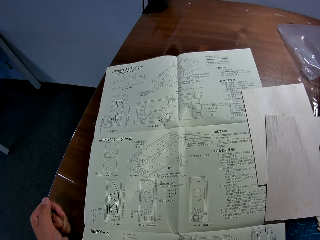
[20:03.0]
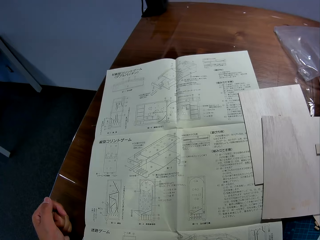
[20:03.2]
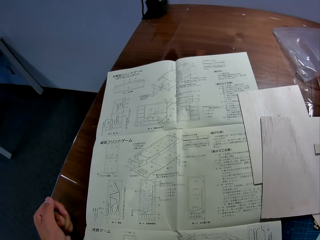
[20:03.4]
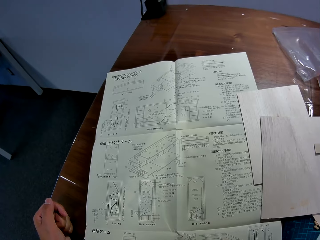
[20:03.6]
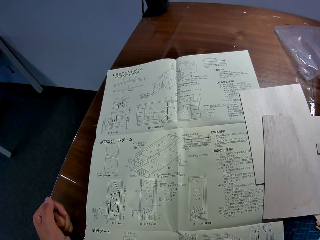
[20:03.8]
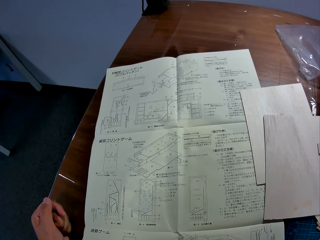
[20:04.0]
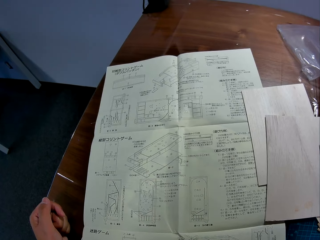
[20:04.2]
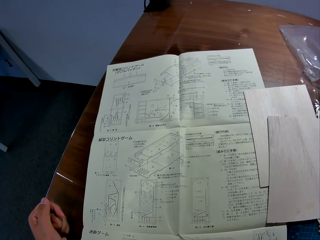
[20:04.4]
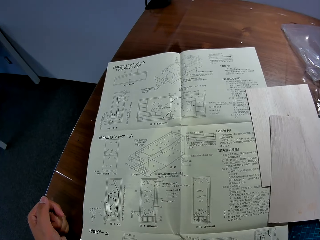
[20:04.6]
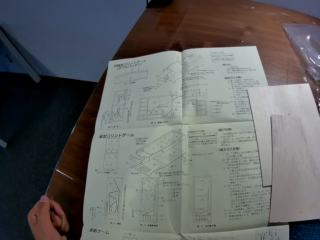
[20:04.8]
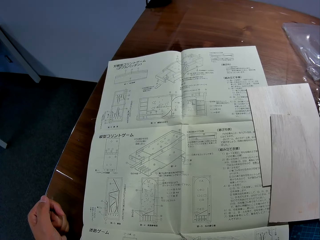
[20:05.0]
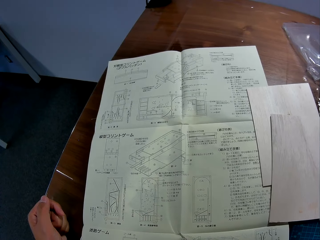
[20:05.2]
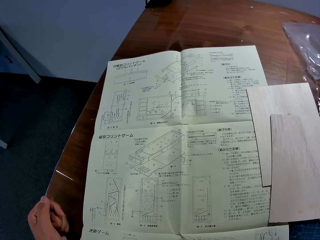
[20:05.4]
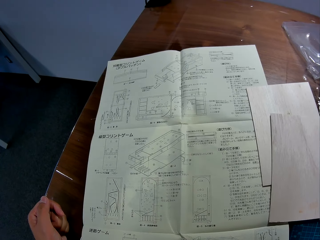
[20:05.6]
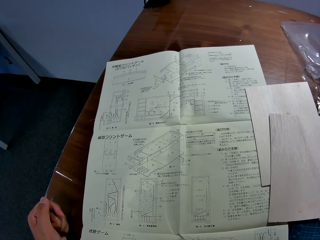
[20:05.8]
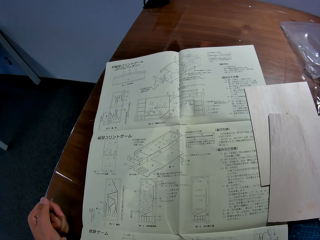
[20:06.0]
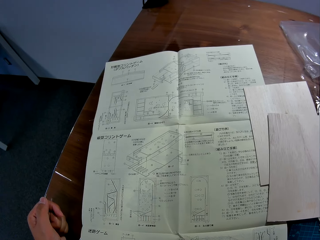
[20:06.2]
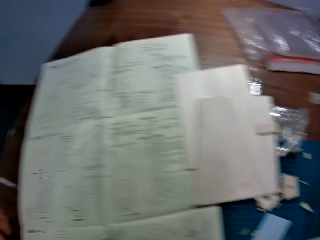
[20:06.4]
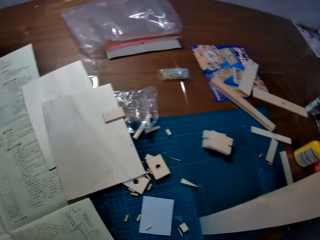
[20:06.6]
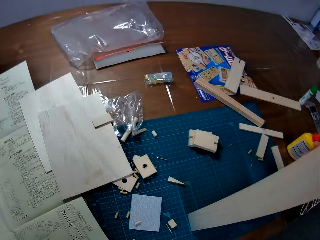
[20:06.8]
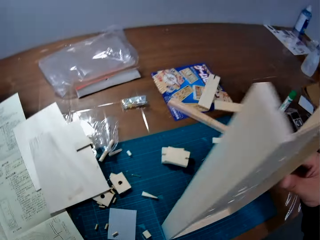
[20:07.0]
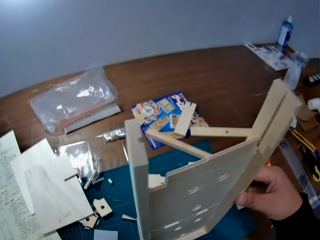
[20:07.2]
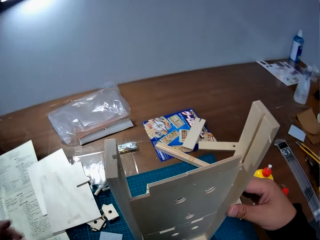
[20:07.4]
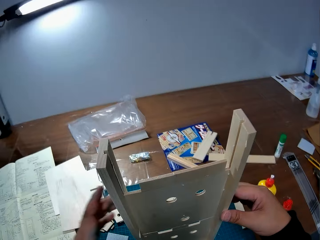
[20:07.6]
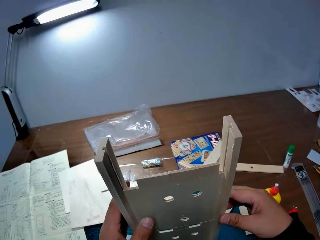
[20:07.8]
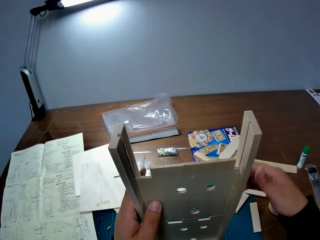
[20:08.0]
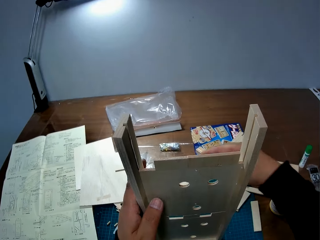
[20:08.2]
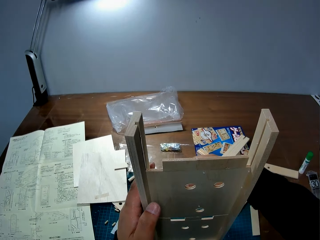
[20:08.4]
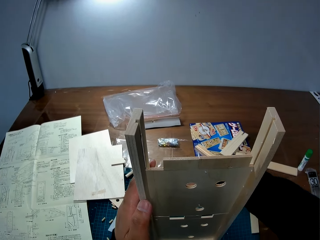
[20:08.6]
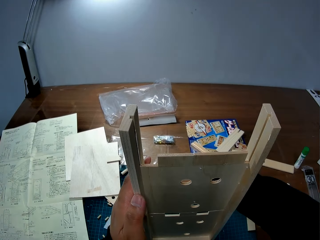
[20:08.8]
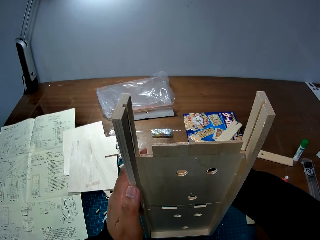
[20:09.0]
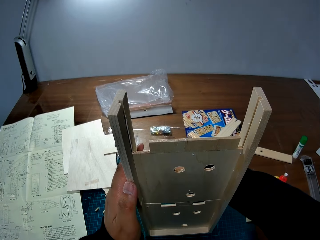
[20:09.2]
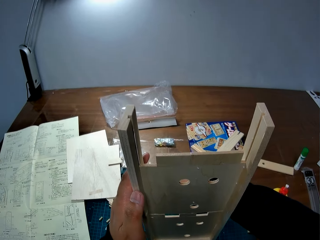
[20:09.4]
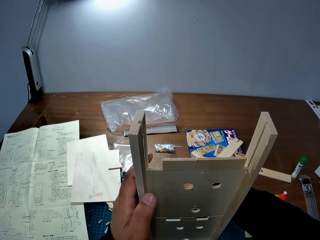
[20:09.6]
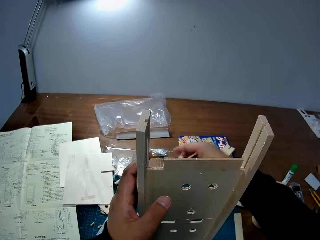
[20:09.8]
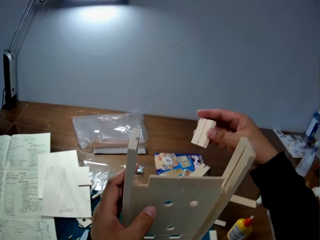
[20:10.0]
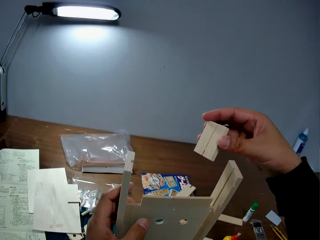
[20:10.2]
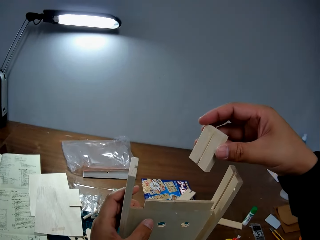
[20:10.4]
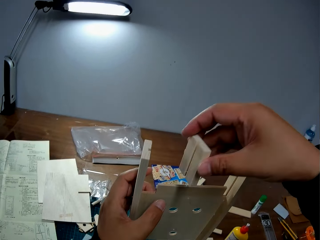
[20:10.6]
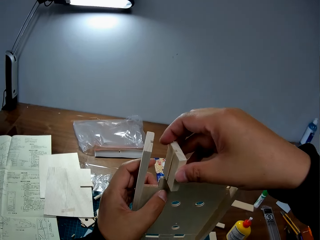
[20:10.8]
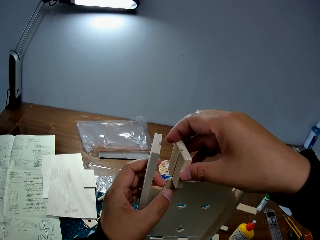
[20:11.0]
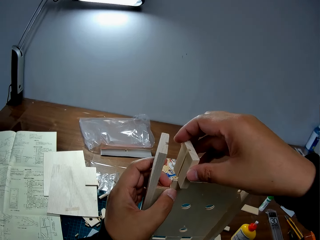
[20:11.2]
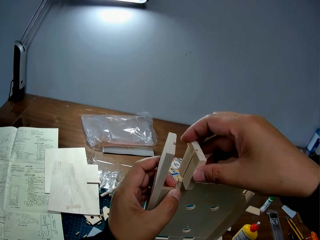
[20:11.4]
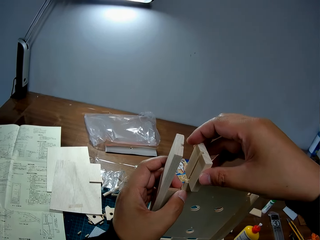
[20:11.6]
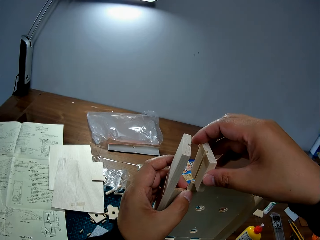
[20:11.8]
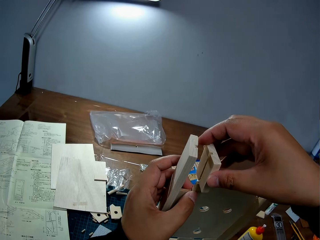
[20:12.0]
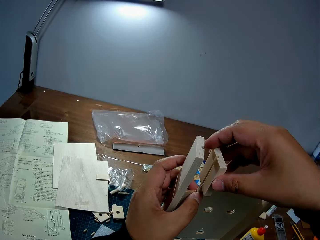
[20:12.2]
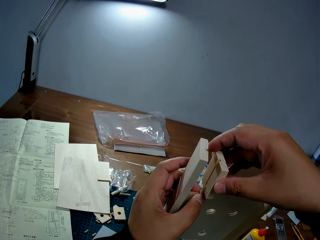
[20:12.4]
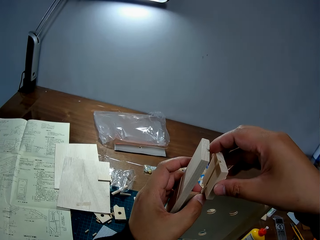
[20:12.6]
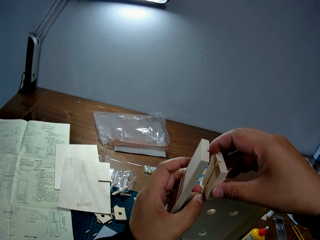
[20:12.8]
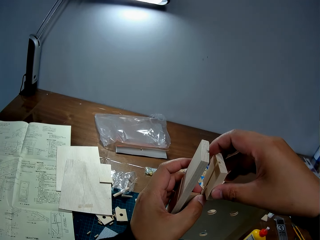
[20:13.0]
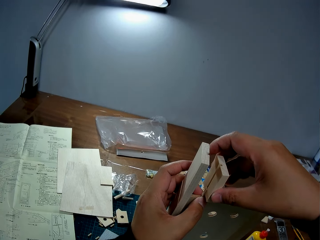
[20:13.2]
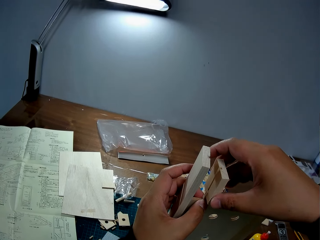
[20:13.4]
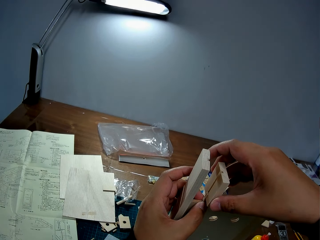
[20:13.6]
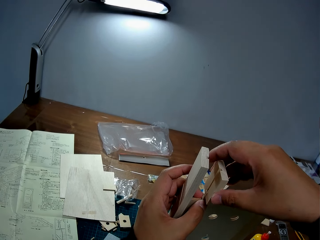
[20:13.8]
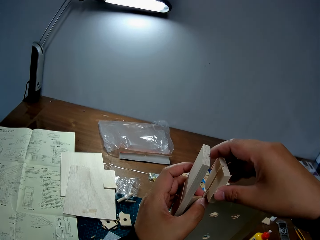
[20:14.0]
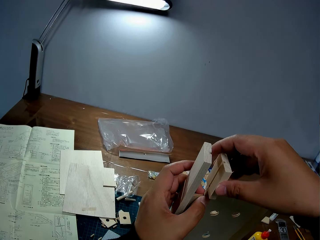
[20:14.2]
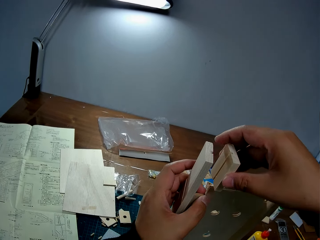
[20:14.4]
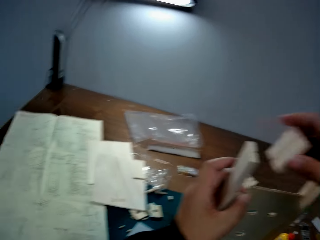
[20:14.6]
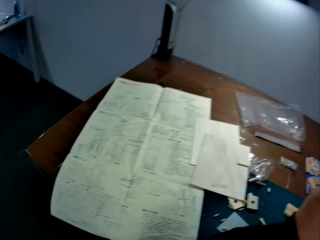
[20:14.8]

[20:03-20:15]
The camera wearer holds the wooden mechanical model with his left hand. He holds a piece of wood in his right hand. He takes the piece of wood. He fixes the piece of wood in his right hand to the wooden mechanical model.

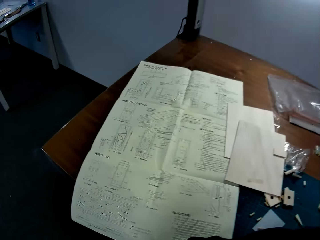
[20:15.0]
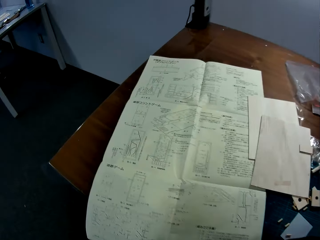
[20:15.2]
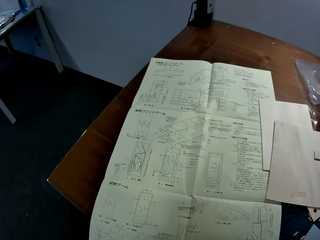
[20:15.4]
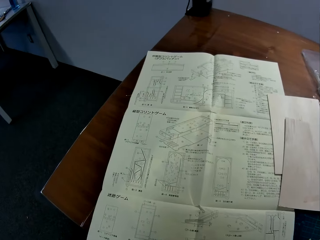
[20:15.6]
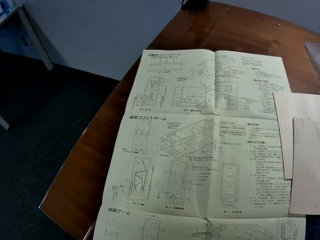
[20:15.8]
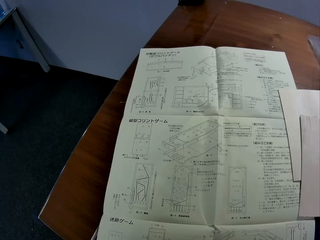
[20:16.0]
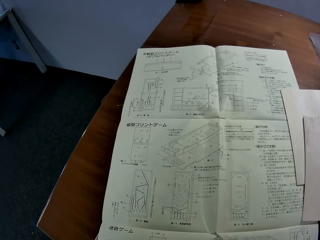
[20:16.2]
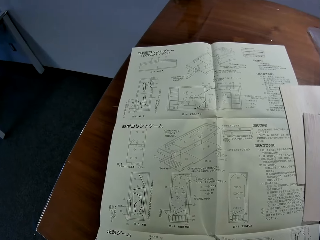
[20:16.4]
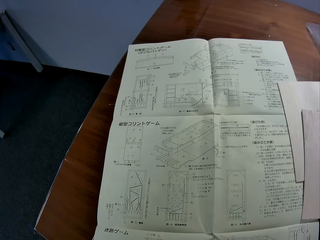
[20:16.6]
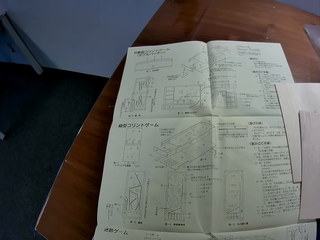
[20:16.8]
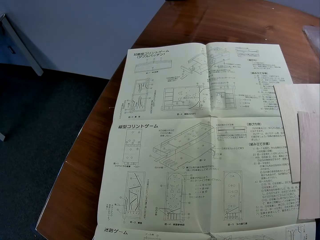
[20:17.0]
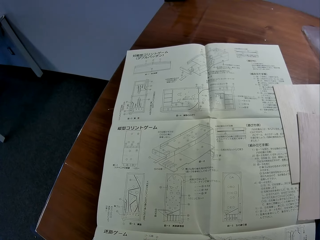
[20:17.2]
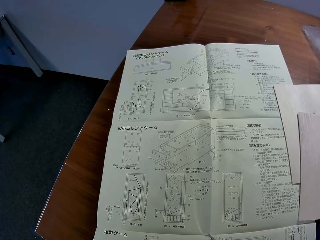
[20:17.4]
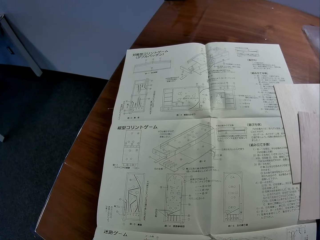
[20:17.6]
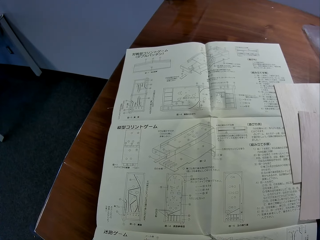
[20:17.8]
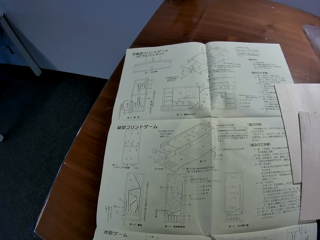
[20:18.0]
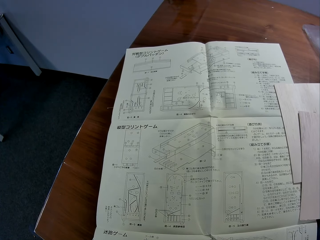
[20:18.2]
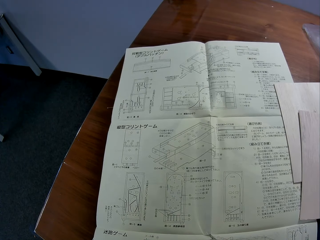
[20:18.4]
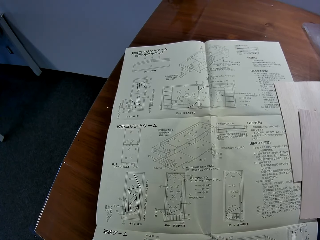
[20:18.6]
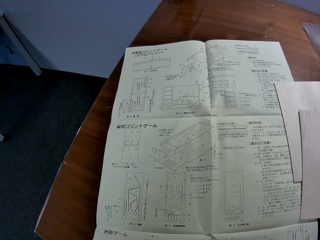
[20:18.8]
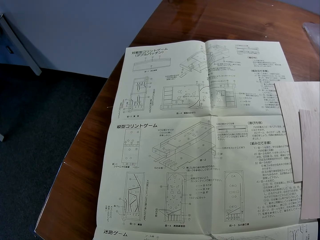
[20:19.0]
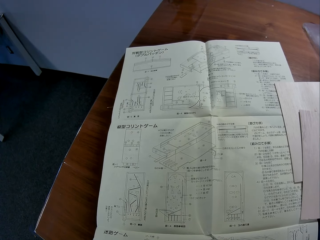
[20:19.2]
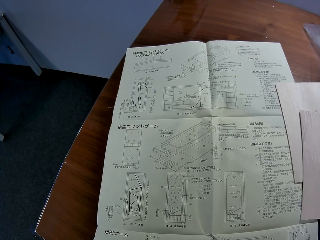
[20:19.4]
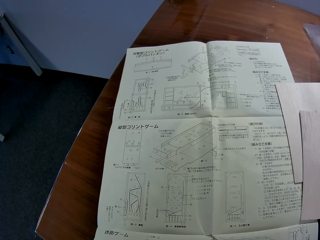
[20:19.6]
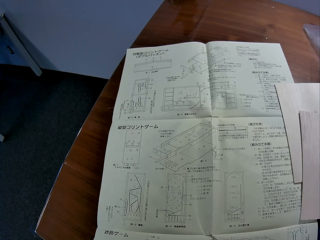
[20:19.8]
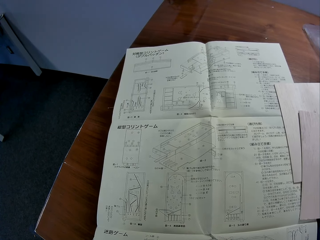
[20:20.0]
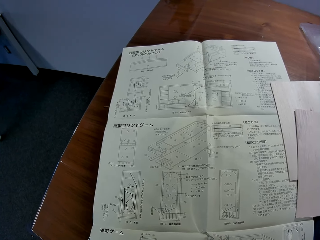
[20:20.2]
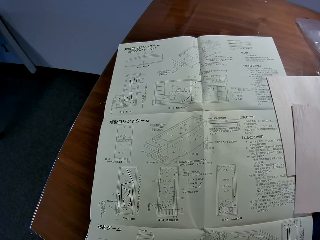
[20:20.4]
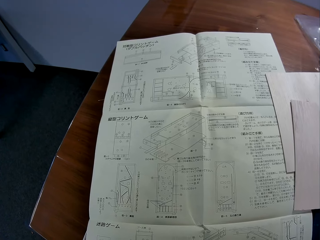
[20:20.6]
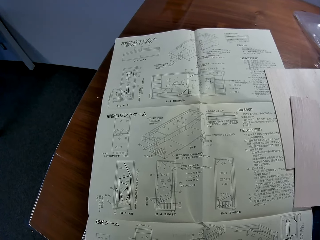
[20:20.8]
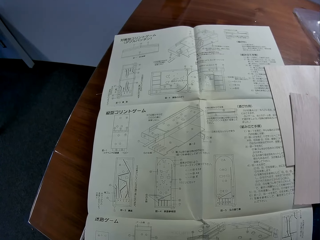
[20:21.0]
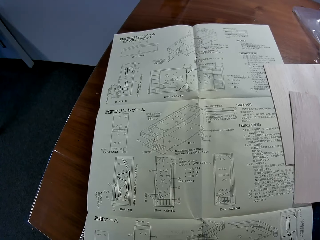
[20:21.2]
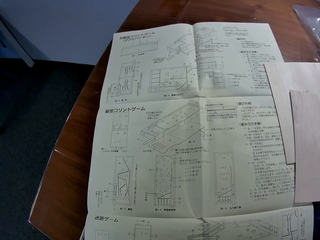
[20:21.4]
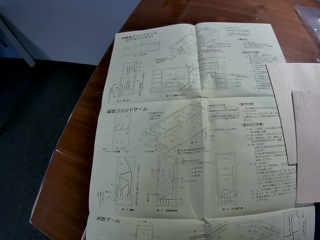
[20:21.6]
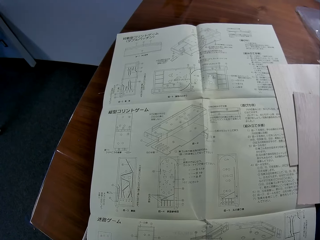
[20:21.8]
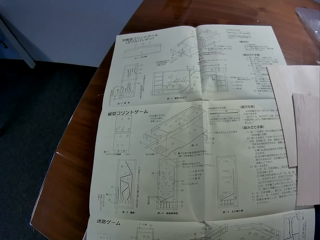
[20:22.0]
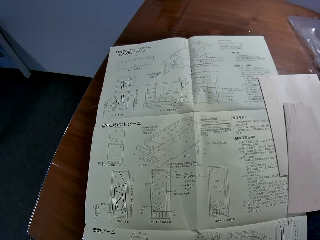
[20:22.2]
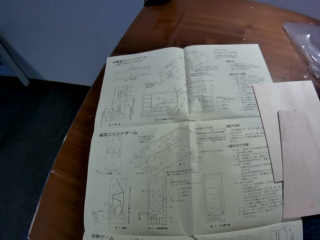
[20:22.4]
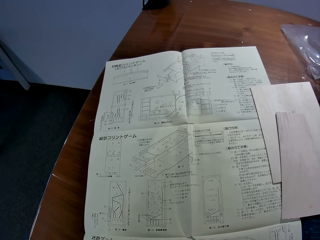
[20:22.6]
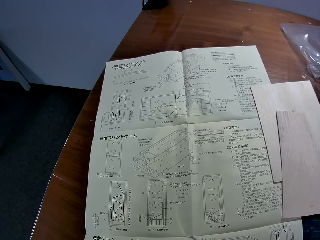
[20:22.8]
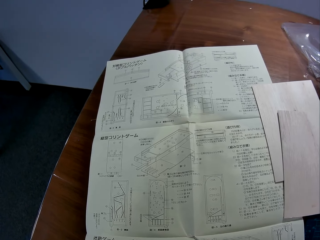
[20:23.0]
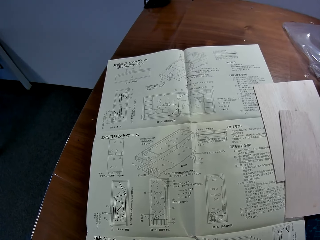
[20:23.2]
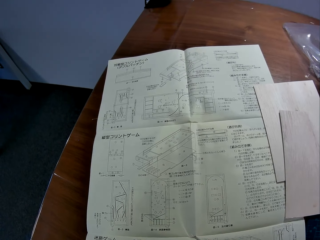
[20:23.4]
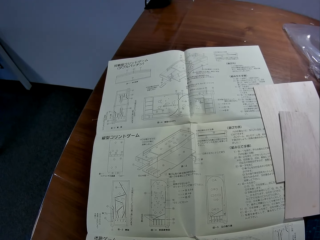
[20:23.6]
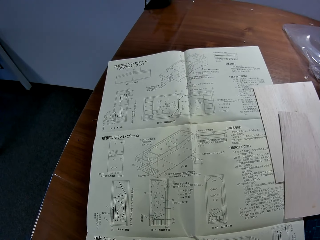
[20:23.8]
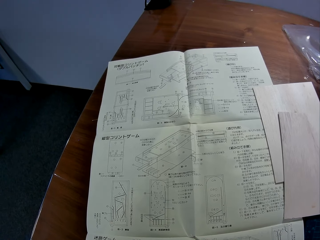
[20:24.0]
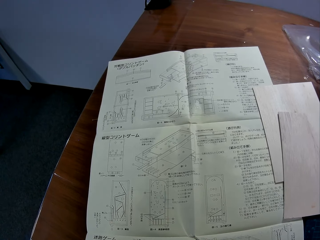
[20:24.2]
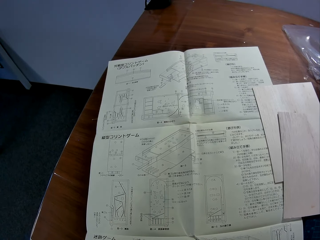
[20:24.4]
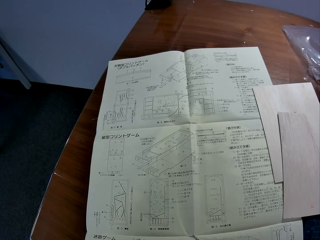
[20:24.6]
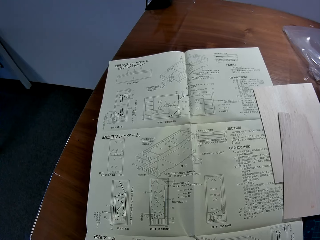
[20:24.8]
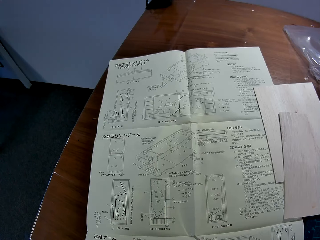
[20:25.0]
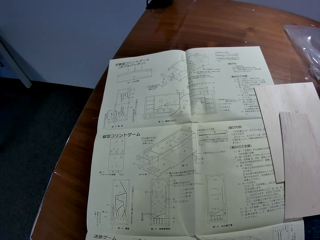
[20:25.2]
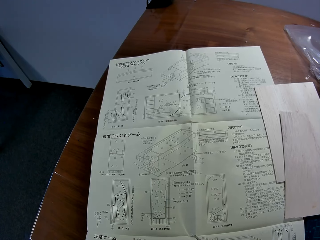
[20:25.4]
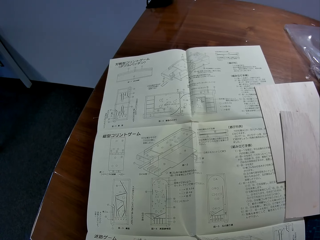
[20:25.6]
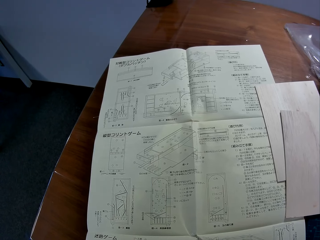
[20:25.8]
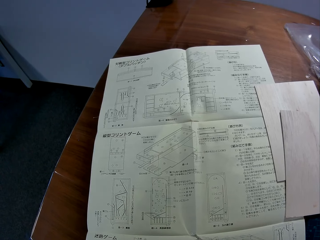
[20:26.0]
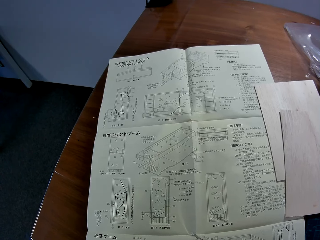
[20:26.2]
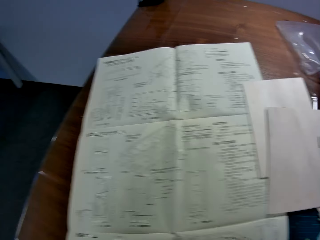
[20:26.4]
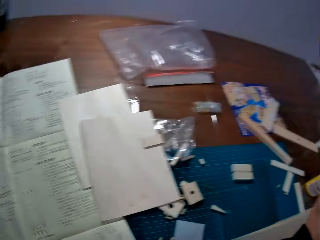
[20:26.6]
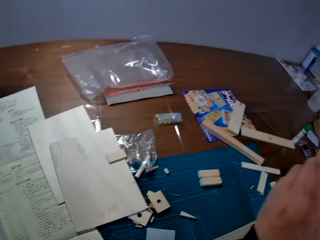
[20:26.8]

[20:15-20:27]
The camera wearer stares at the blueprint on the table.
